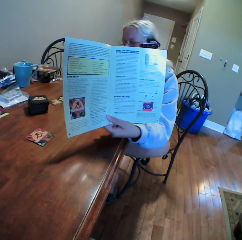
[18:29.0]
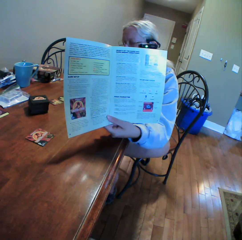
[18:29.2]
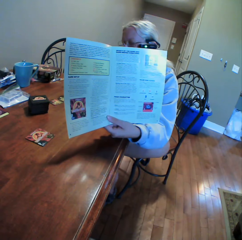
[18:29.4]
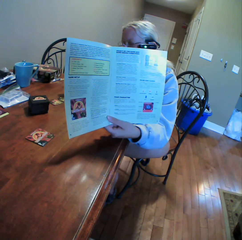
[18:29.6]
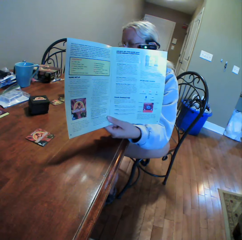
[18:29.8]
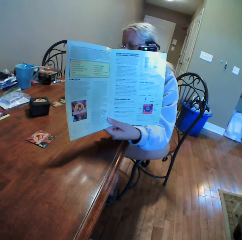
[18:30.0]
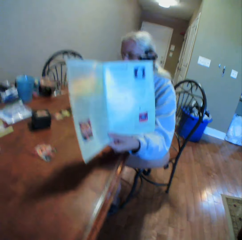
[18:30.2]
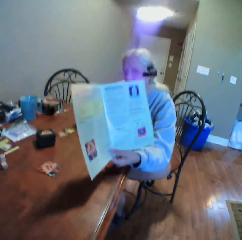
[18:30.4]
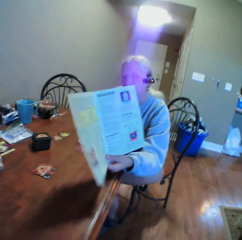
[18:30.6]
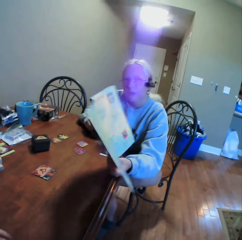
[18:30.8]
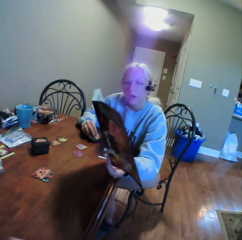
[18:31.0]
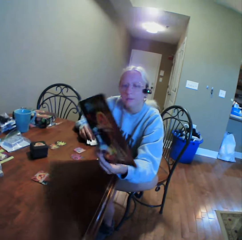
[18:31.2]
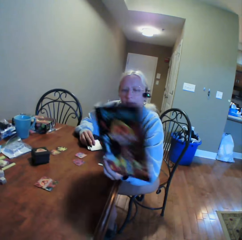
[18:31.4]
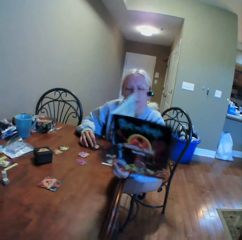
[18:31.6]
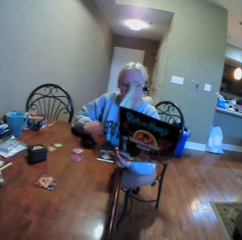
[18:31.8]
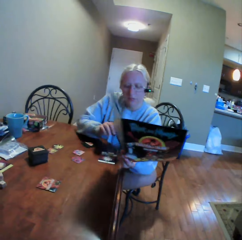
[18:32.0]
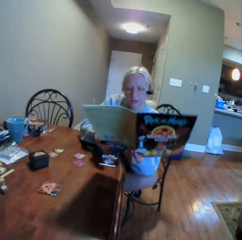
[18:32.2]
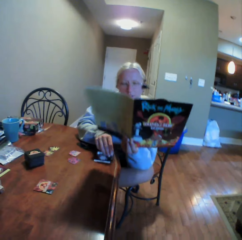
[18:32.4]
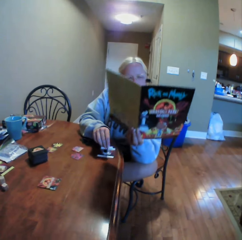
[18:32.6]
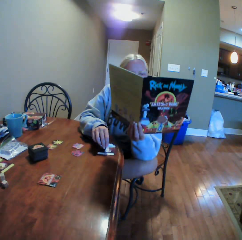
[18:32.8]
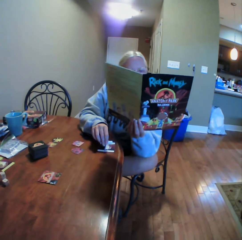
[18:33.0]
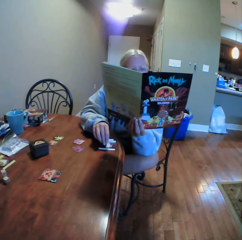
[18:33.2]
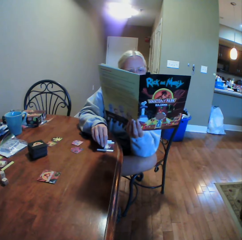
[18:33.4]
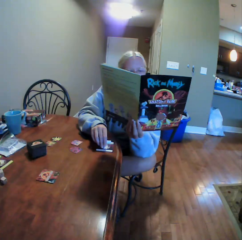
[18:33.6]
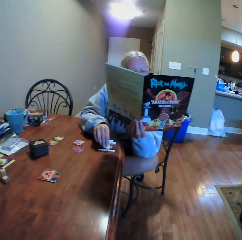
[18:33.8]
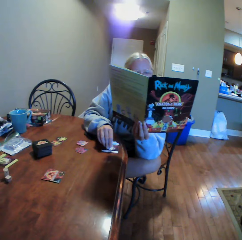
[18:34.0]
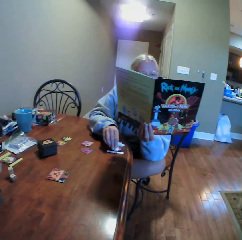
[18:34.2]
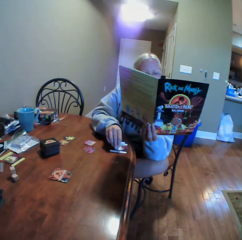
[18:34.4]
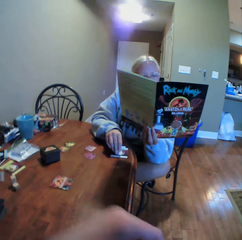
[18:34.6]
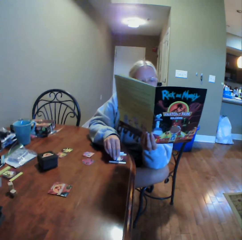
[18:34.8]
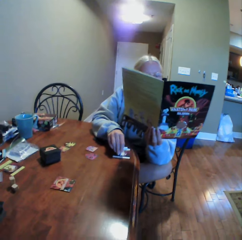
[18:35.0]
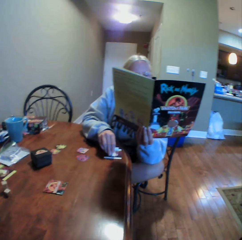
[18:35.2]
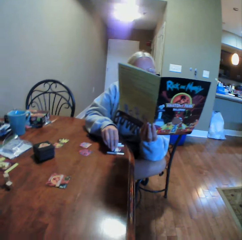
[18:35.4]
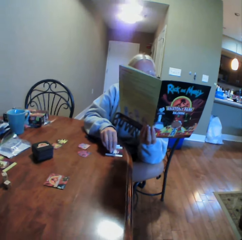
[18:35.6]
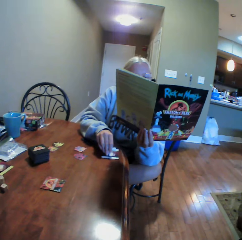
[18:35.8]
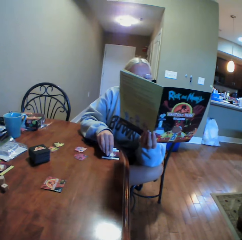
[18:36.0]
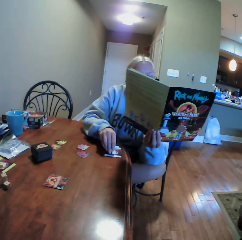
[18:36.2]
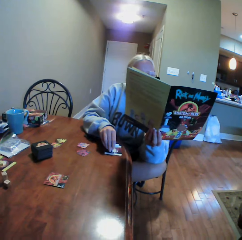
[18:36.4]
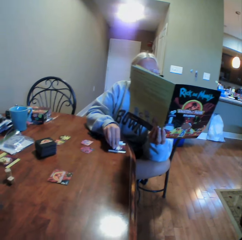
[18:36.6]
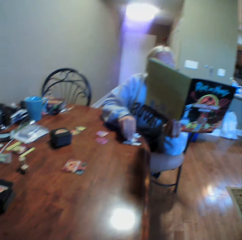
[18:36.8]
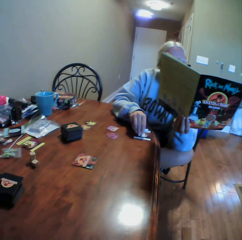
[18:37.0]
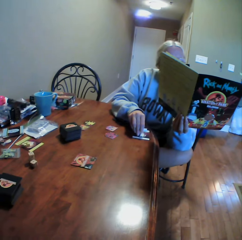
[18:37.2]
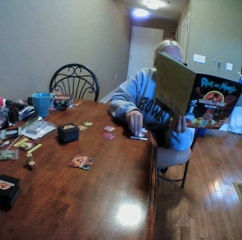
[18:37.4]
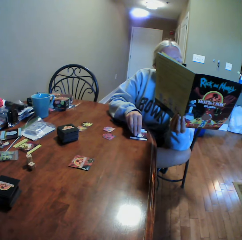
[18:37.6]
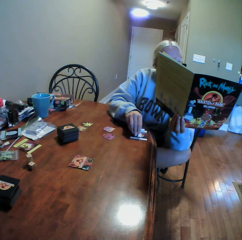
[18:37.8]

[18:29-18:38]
A woman turns the magazine. The woman interacts with the camera wearer. The woman holds something on the table and reads the magazine.

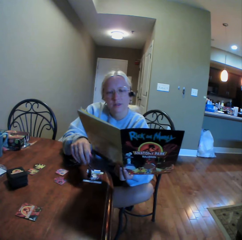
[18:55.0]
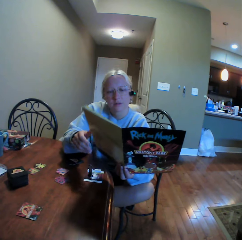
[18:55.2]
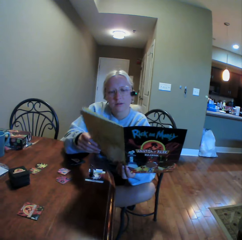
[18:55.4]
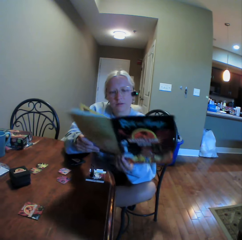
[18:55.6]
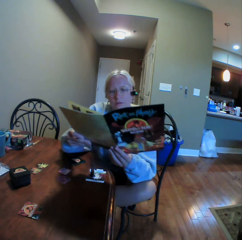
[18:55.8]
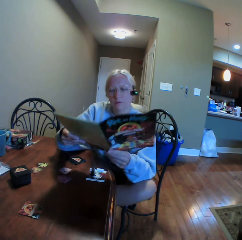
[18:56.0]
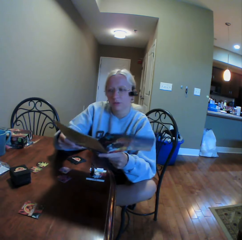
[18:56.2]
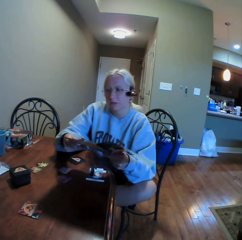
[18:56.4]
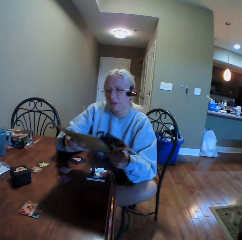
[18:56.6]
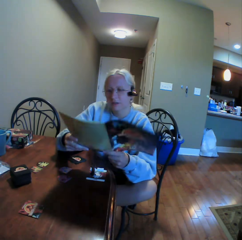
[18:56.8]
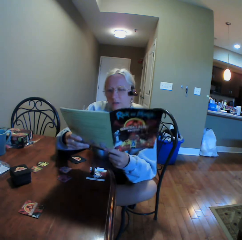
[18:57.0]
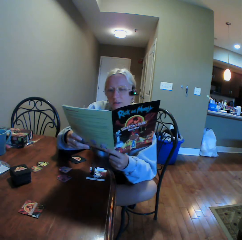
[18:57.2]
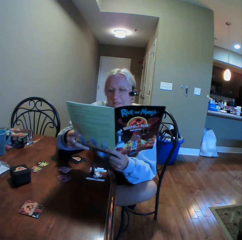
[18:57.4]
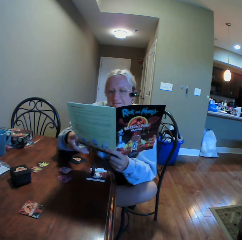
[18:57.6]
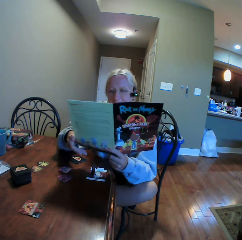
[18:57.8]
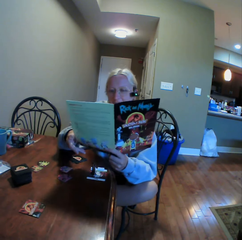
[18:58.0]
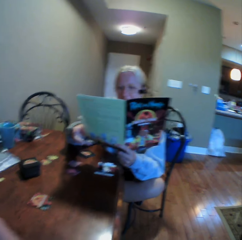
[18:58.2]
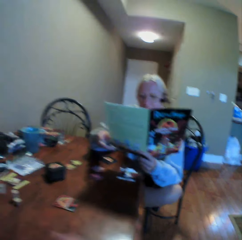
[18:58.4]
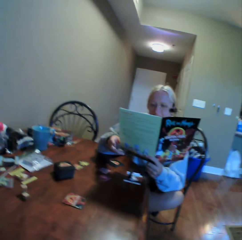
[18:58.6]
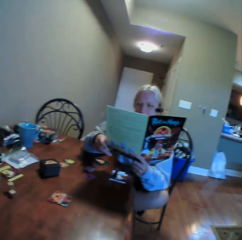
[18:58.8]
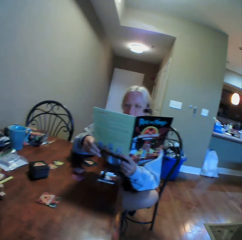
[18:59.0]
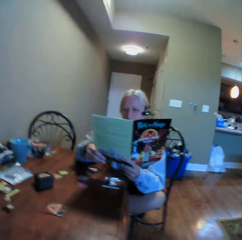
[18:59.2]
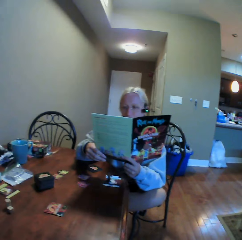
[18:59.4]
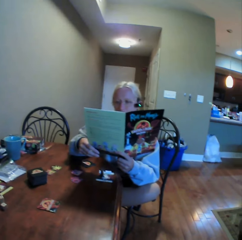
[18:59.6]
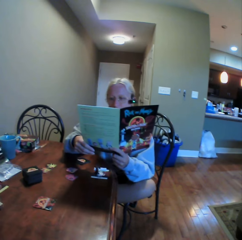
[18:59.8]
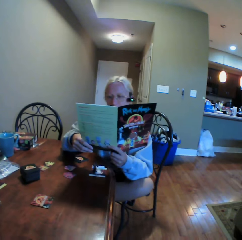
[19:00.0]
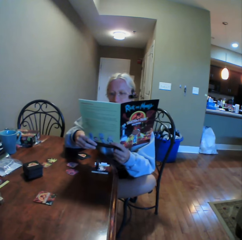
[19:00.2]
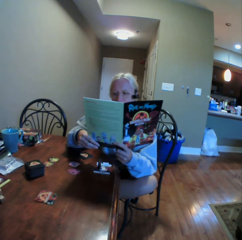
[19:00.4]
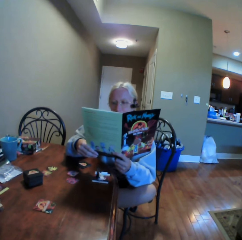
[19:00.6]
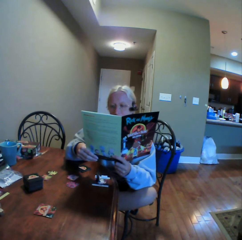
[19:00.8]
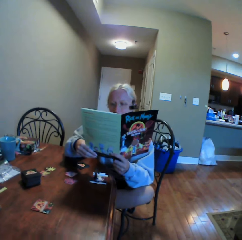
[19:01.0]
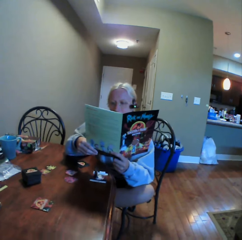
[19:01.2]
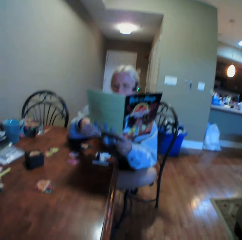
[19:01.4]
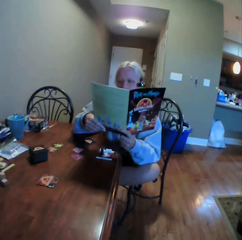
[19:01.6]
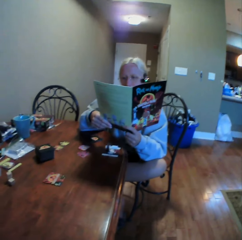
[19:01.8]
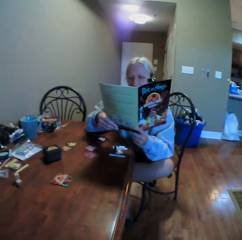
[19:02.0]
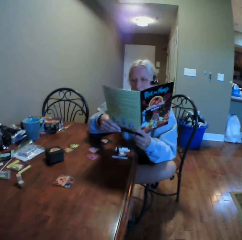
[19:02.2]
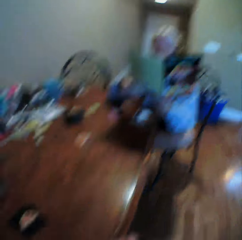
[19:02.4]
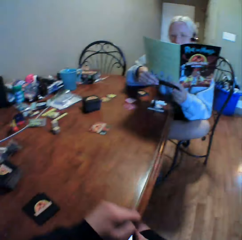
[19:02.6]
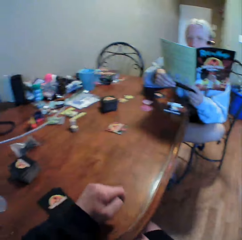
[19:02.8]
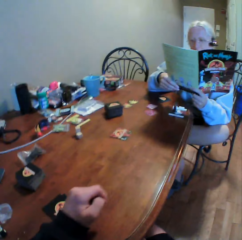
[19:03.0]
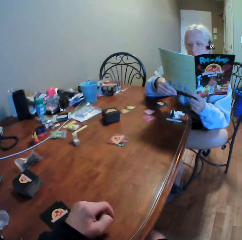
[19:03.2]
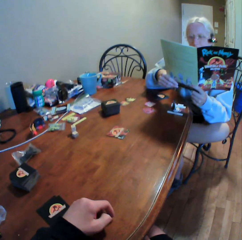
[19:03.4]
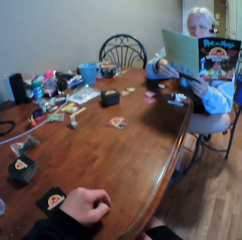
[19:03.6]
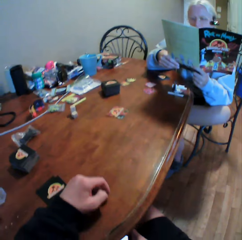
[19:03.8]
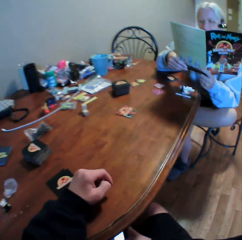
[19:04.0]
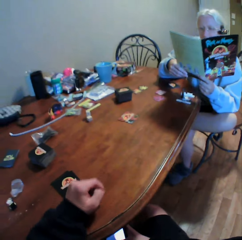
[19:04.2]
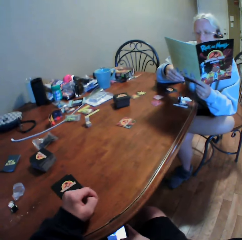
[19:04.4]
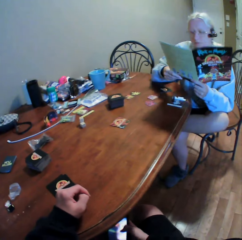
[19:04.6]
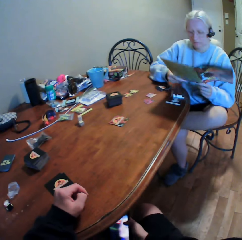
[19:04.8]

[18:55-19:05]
A woman holds the magazine with both hands and reads the magazine. The woman reads the book. The camera wearer looks around on the floor.

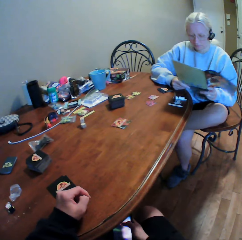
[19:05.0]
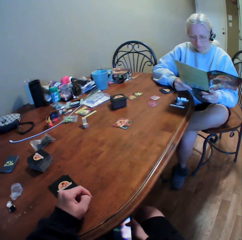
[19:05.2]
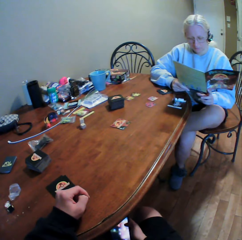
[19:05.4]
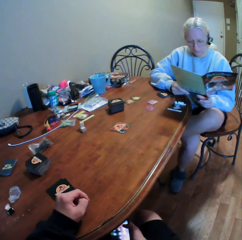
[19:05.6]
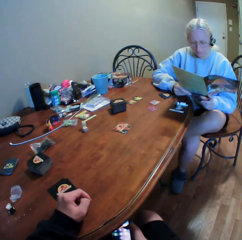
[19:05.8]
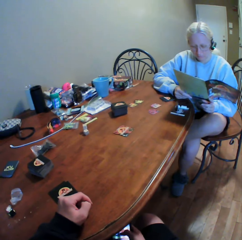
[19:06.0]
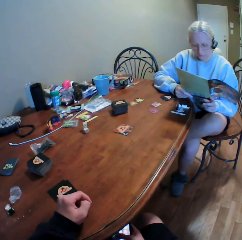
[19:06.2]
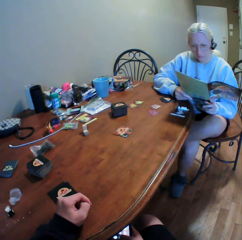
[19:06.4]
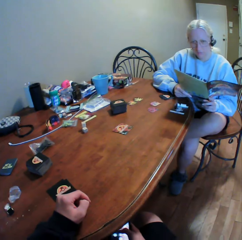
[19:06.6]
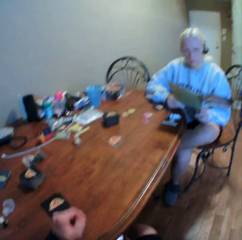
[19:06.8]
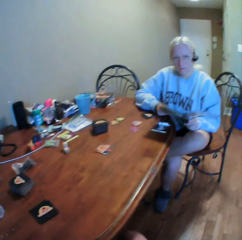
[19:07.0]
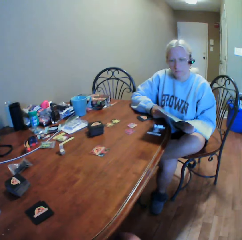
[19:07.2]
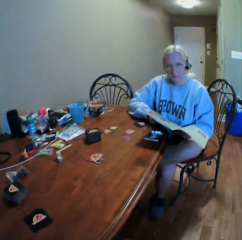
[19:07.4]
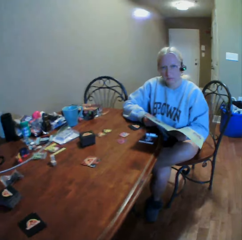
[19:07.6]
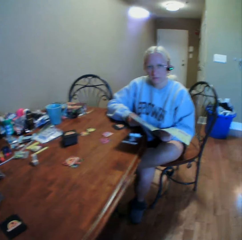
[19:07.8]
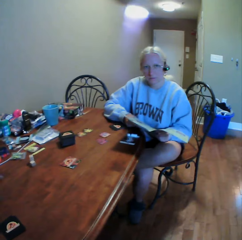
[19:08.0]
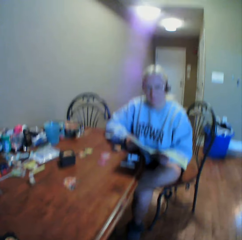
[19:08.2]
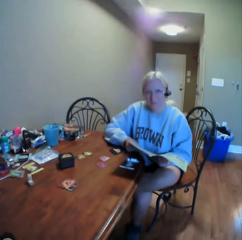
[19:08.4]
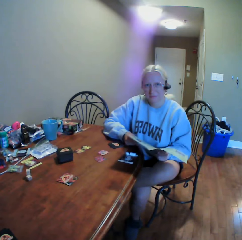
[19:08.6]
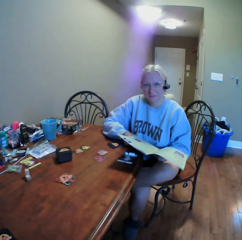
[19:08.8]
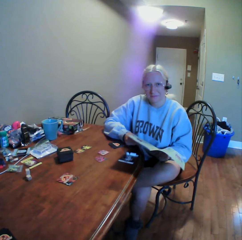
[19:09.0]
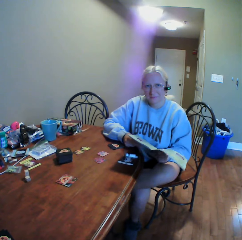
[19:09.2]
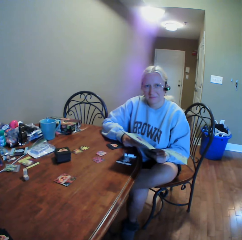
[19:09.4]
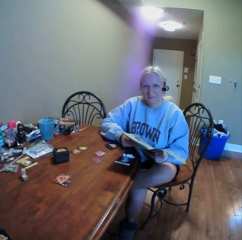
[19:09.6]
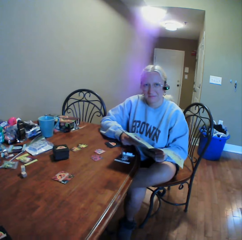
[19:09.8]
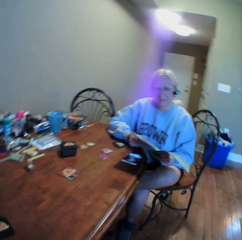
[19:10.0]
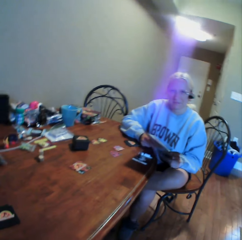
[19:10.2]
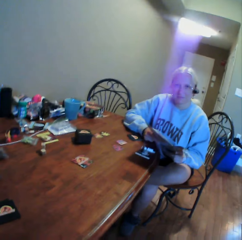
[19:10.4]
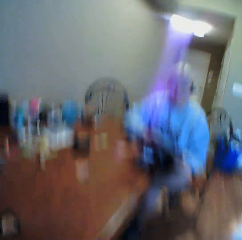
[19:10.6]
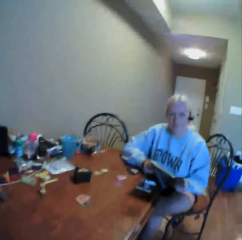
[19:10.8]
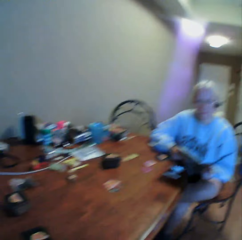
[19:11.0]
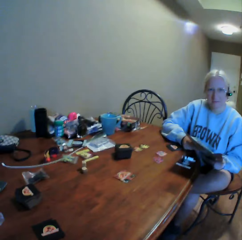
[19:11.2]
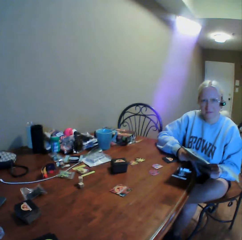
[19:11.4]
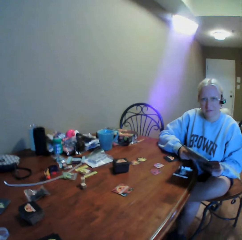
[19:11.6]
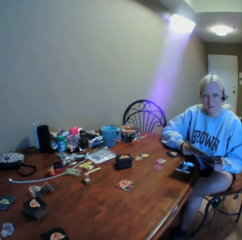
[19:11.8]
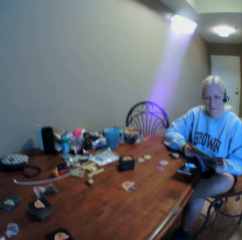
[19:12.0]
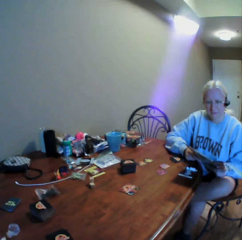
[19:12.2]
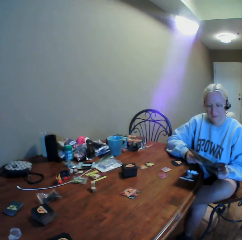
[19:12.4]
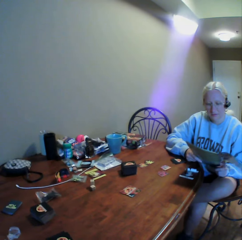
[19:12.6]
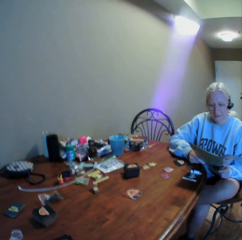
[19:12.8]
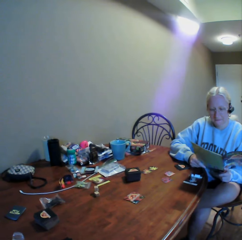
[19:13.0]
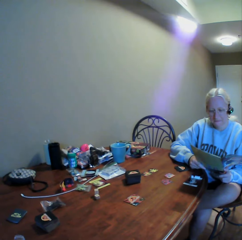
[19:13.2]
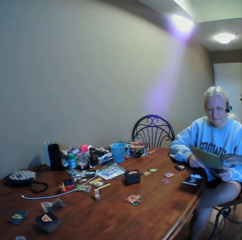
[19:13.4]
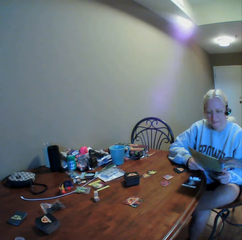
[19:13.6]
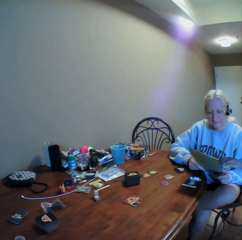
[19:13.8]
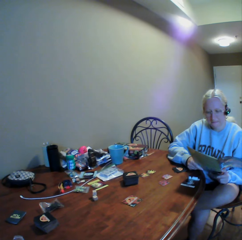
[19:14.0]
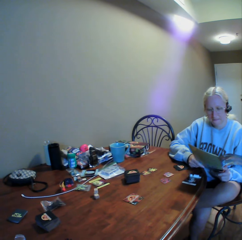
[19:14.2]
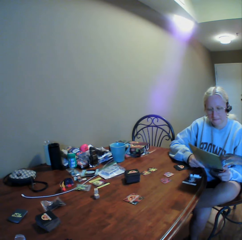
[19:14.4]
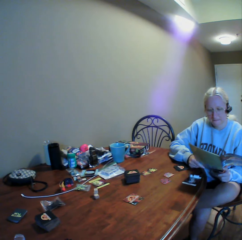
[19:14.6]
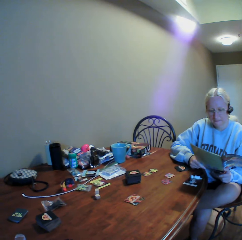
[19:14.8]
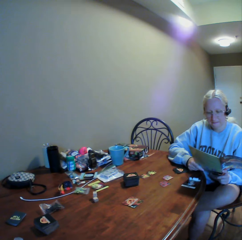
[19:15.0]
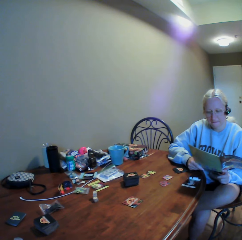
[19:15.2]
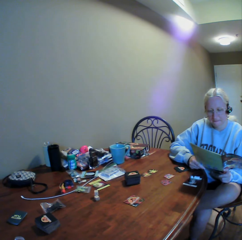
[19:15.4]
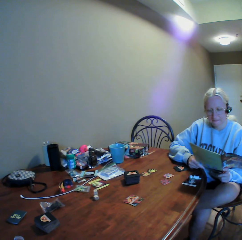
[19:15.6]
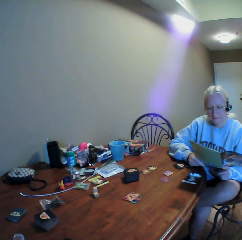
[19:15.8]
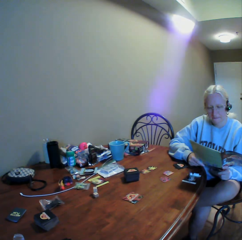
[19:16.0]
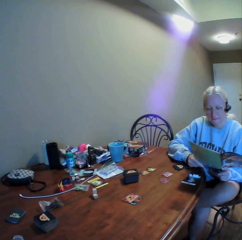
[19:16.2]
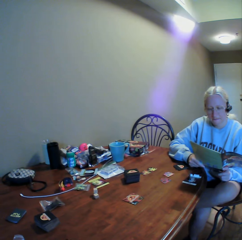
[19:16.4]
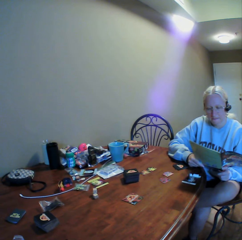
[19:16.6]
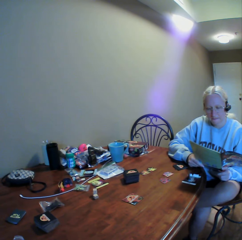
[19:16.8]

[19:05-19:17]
The camera wearer operates the phone under the table. They interact with a woman. They stare at the woman. The woman reads the magazine.
